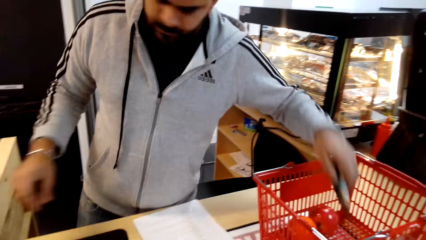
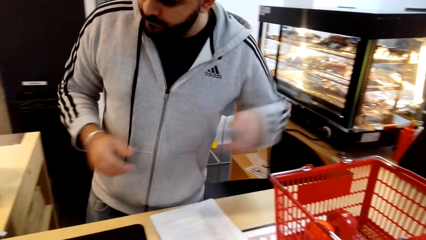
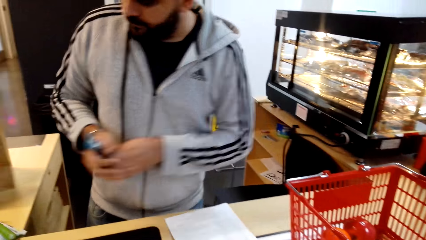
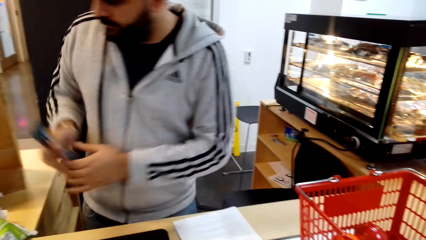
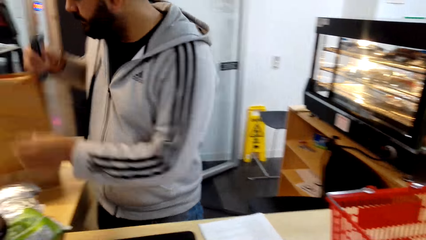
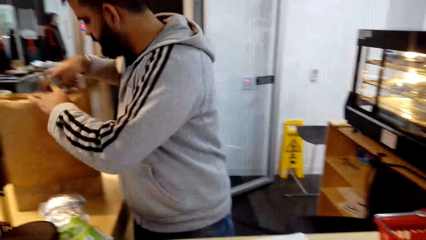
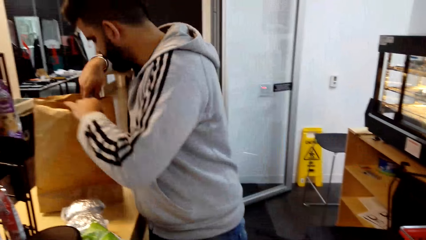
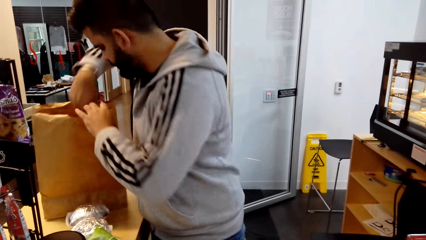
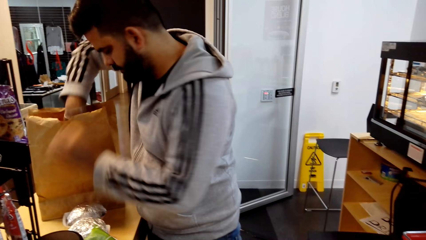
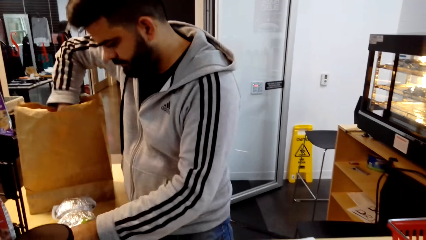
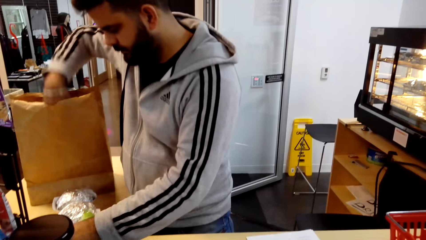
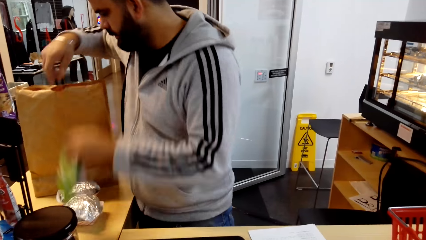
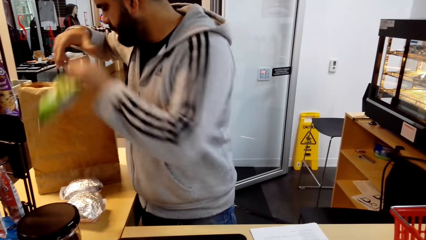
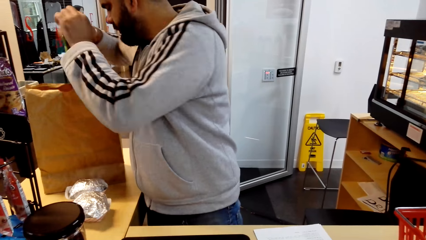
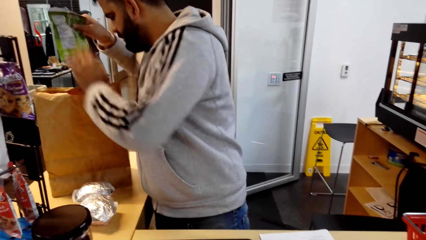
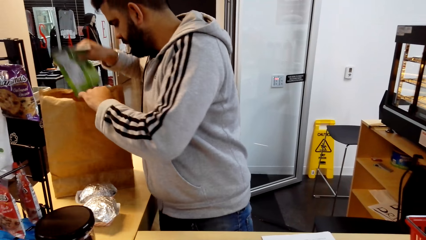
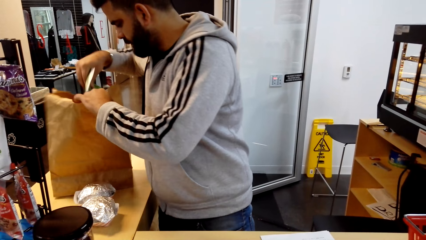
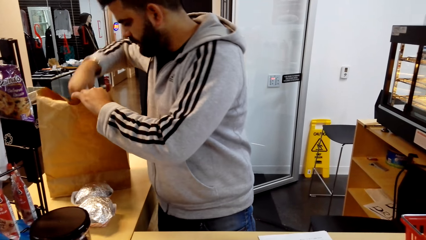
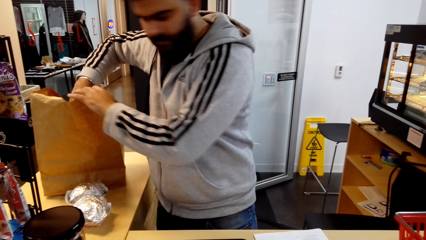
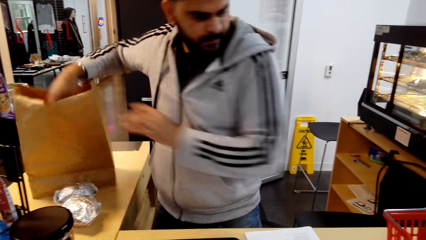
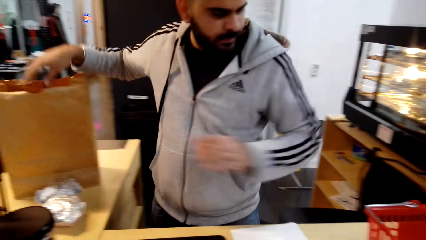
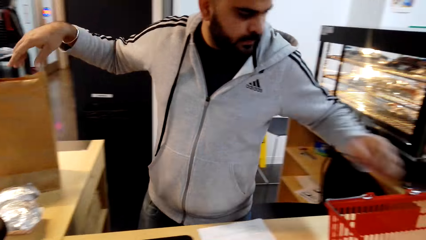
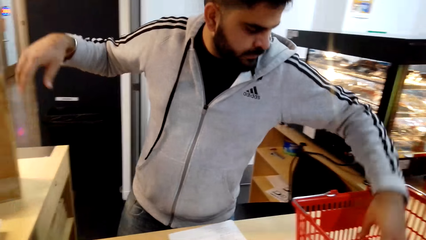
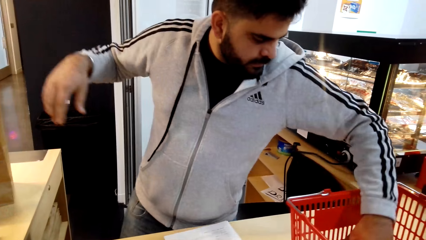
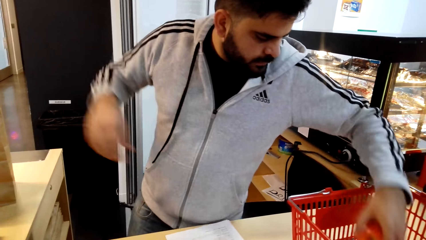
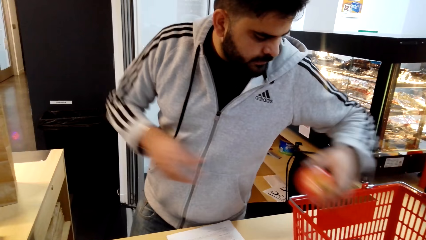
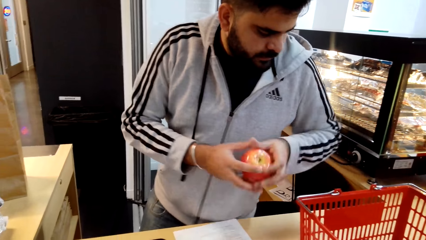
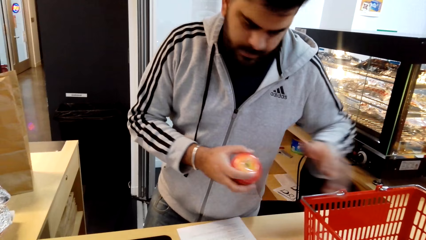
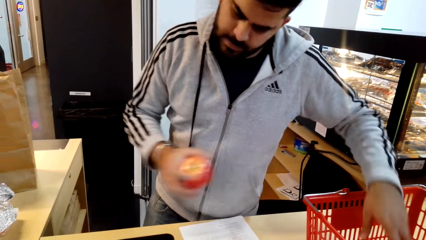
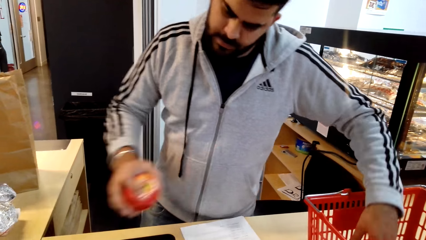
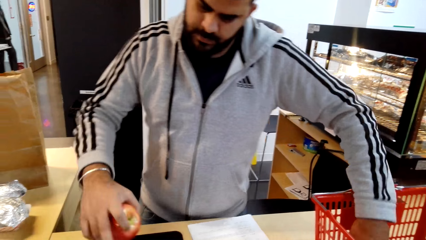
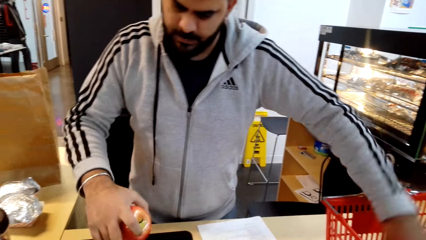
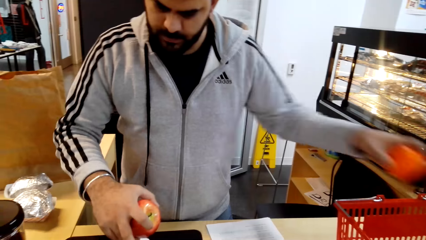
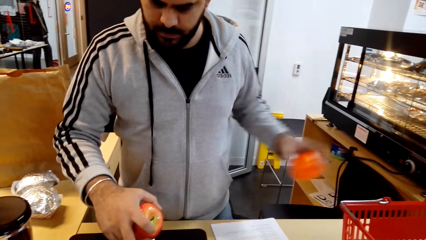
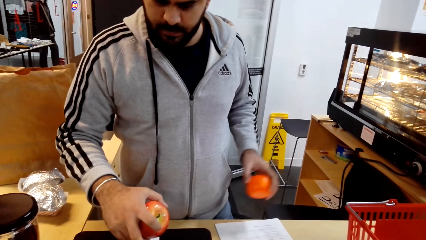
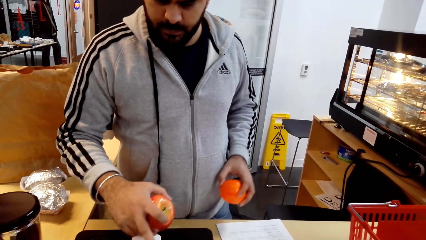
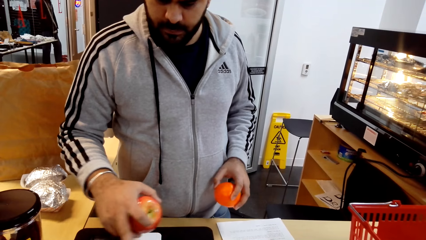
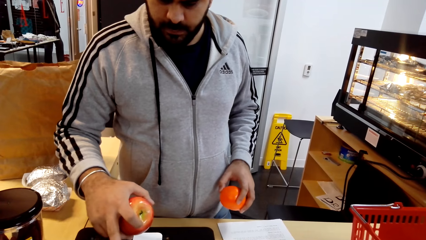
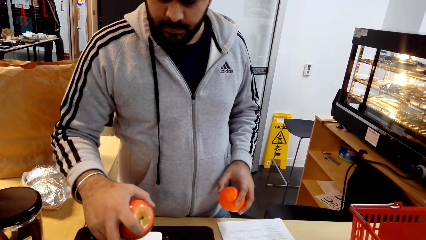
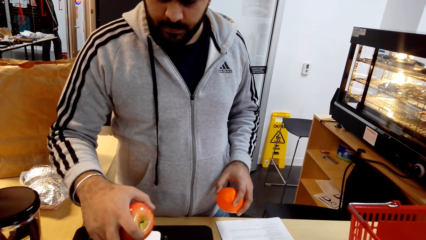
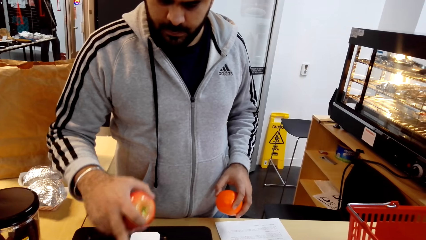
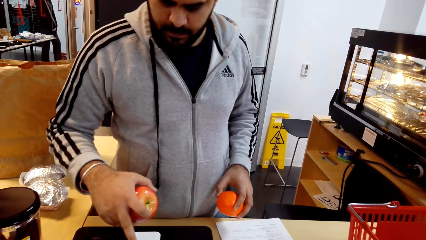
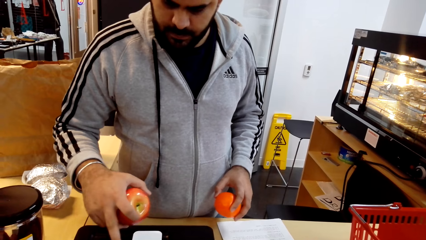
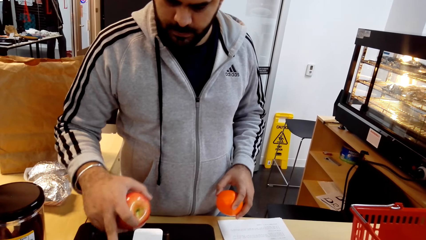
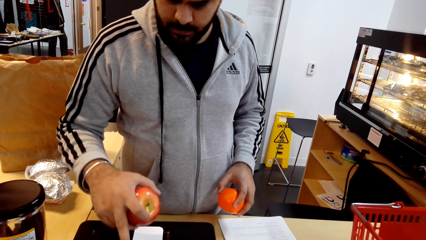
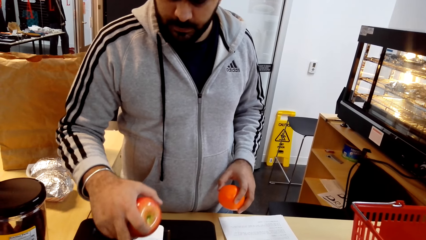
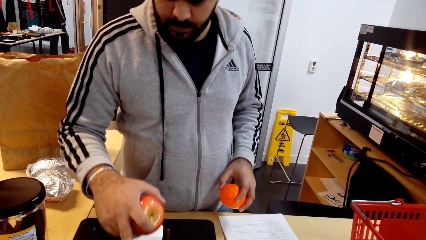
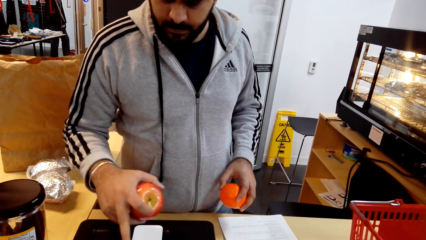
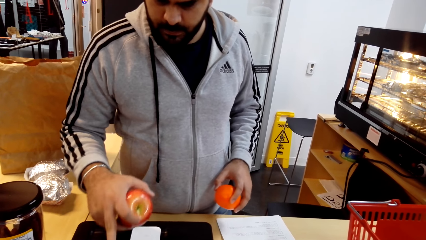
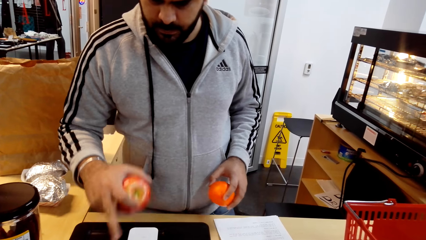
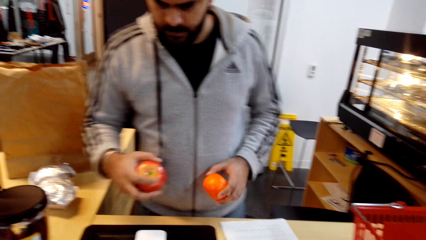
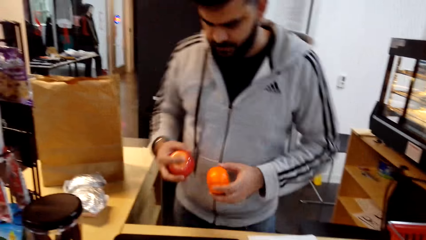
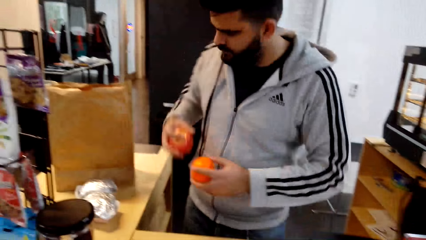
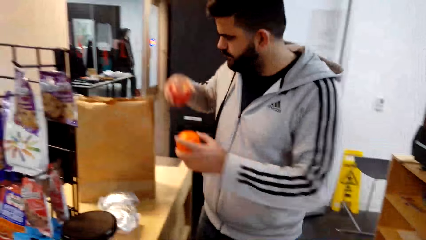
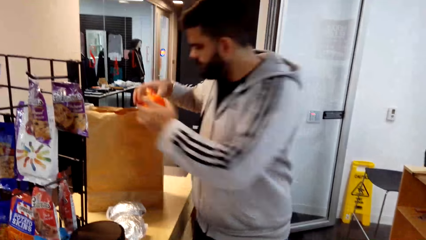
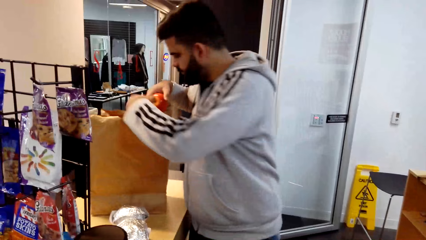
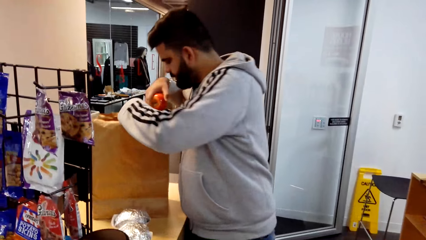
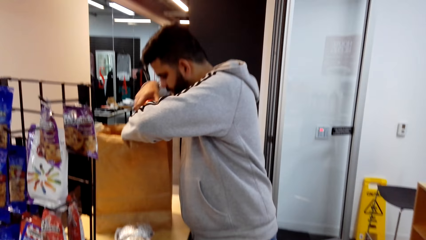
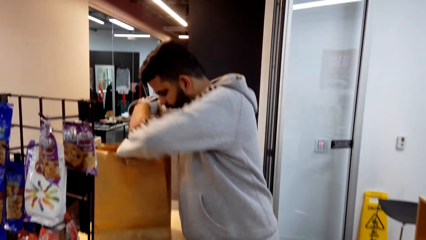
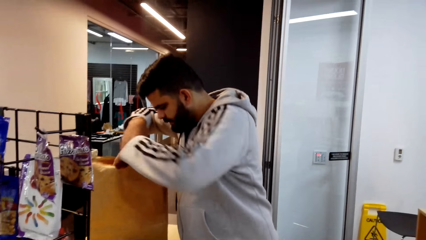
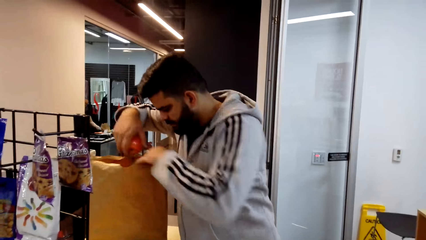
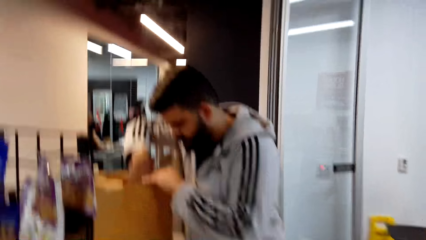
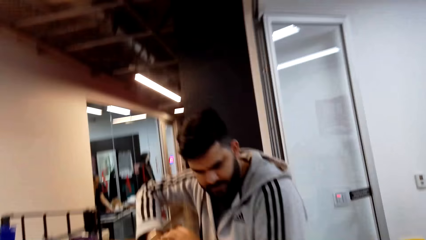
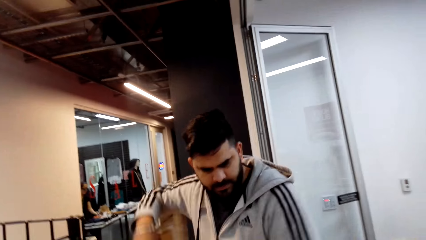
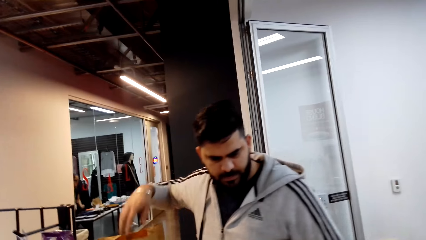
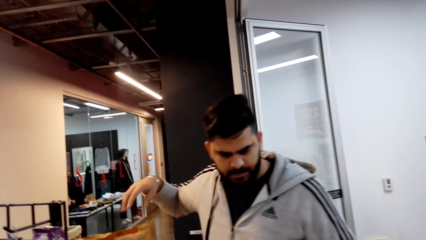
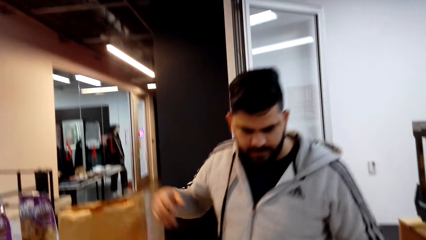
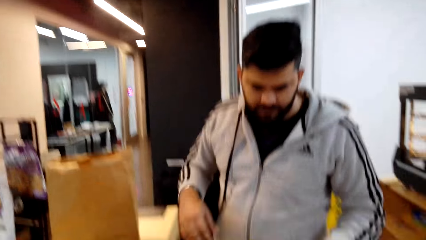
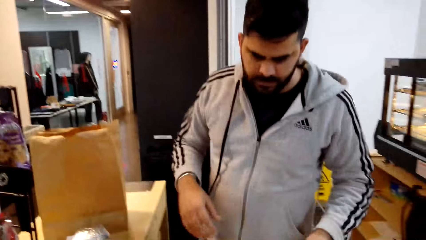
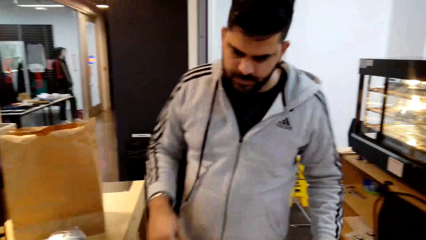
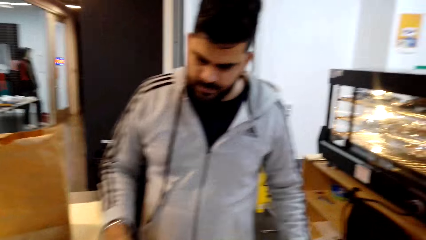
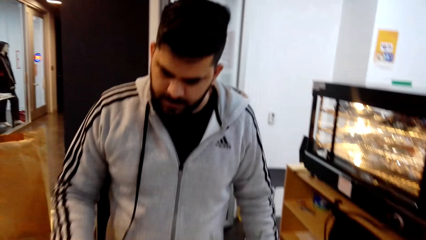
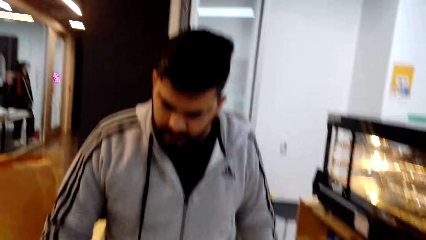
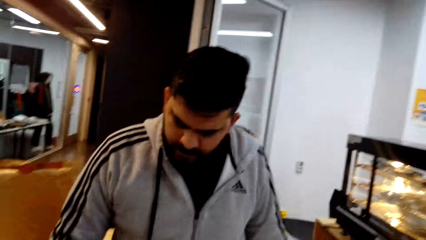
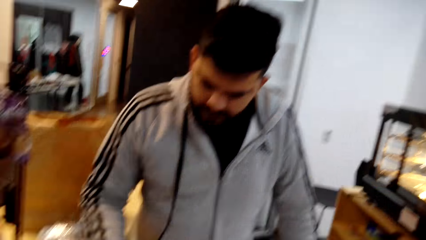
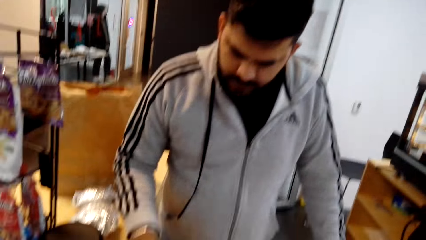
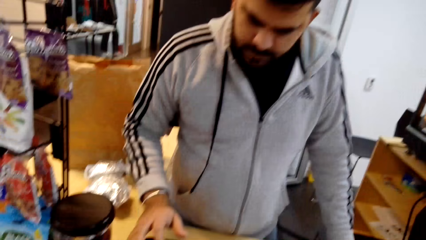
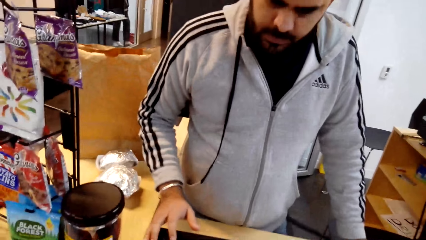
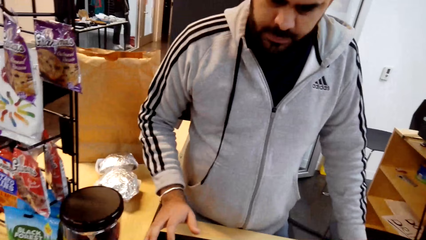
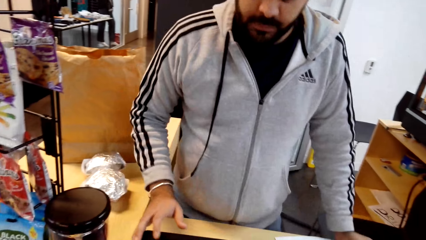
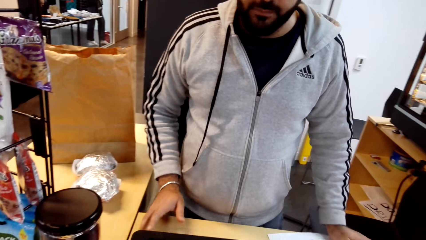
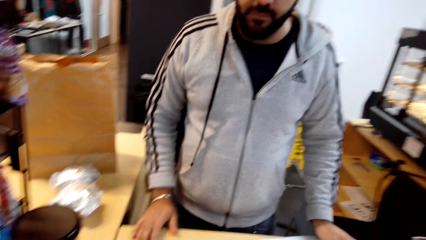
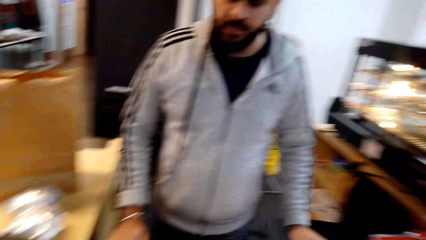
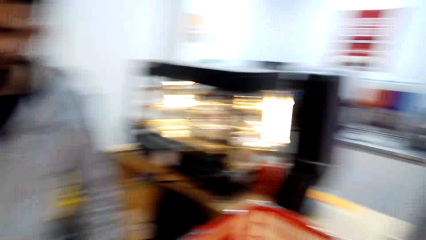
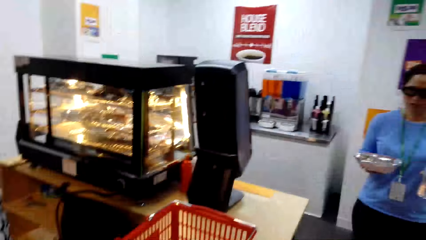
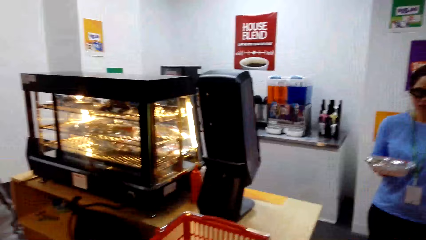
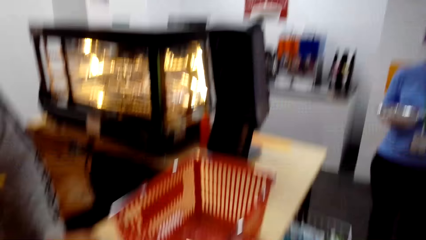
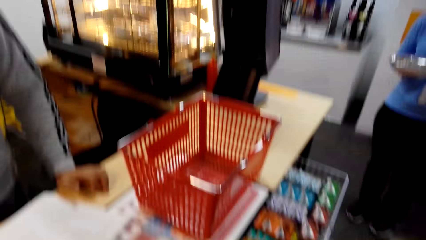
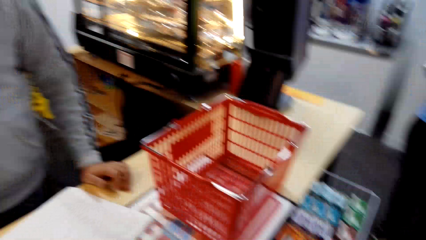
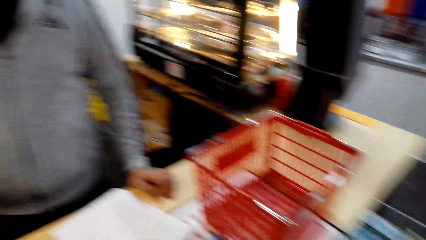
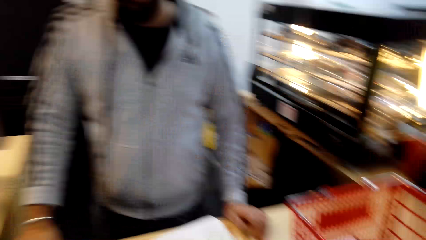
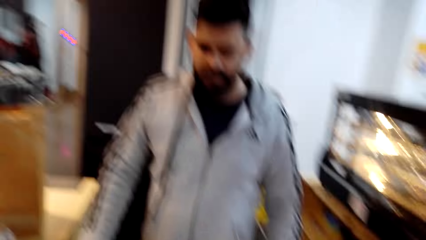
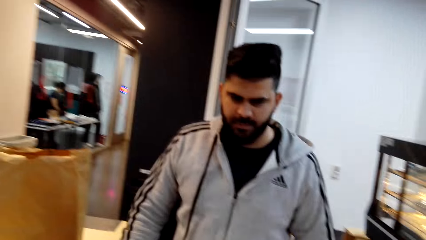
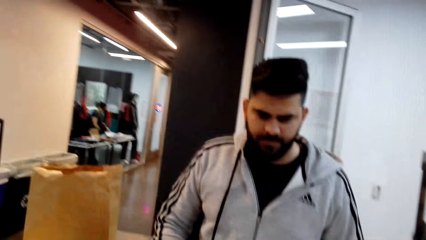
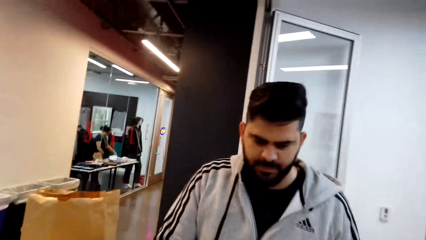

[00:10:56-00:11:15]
A cashier puts items in a grocery bag. The cashier scans items on the cash register. The cashier puts items in the grocery bag.
